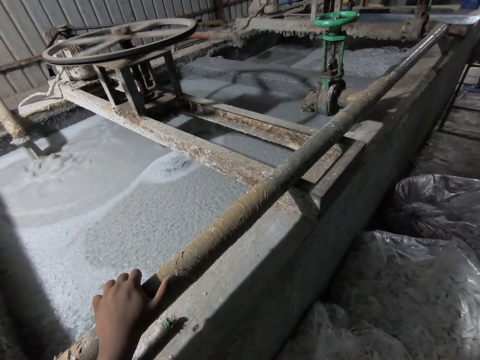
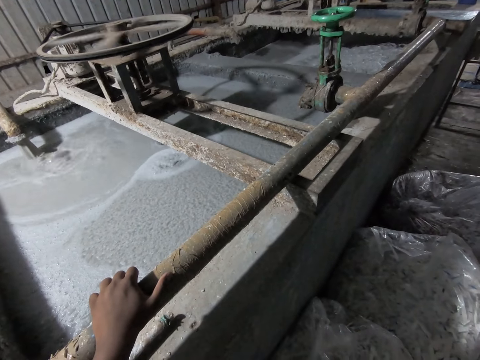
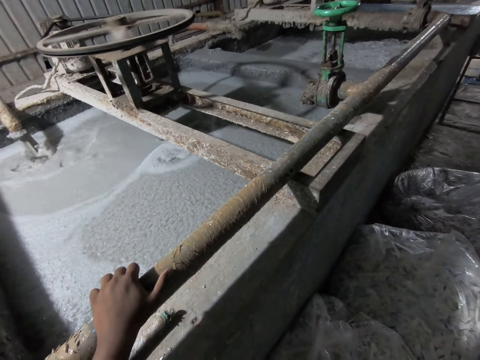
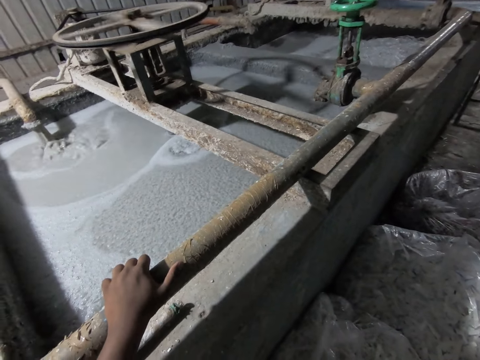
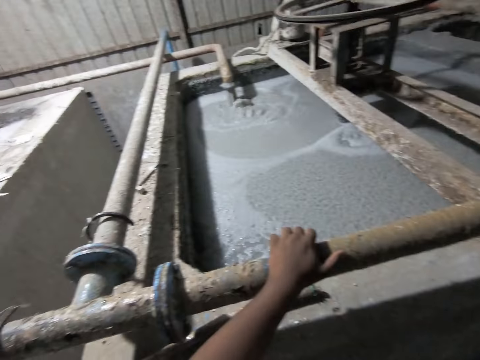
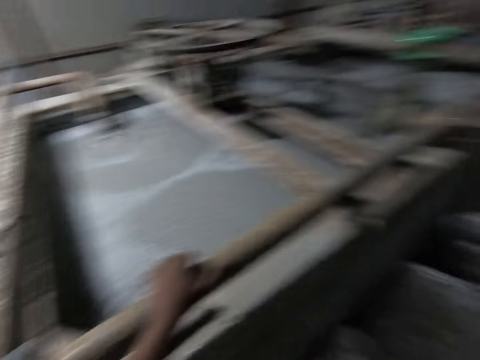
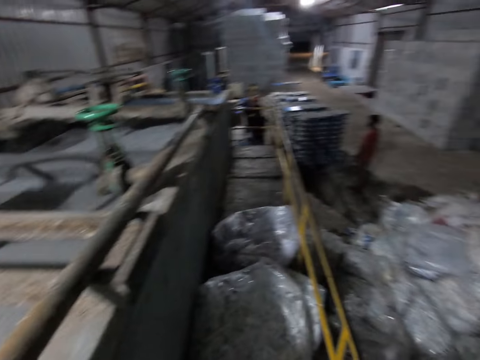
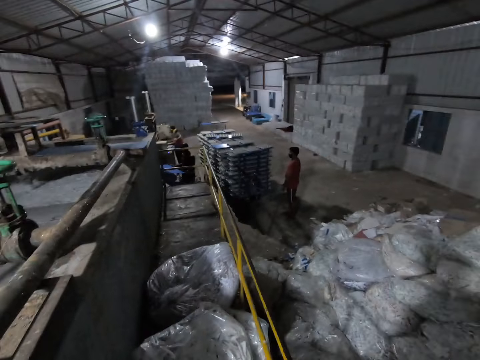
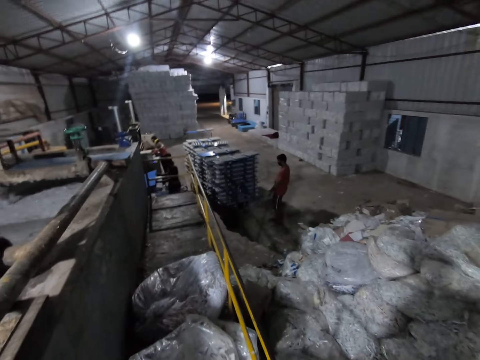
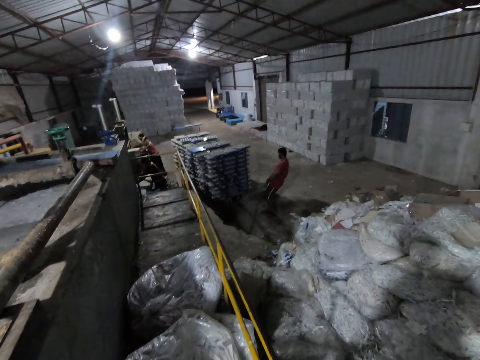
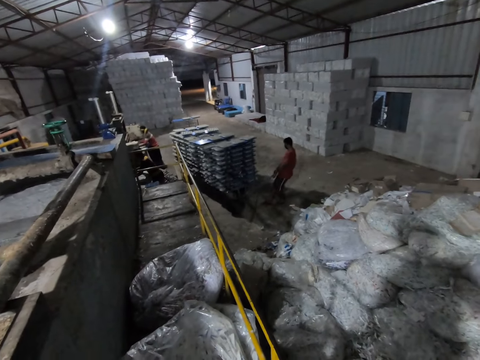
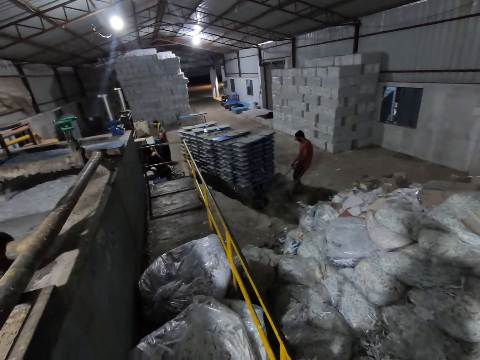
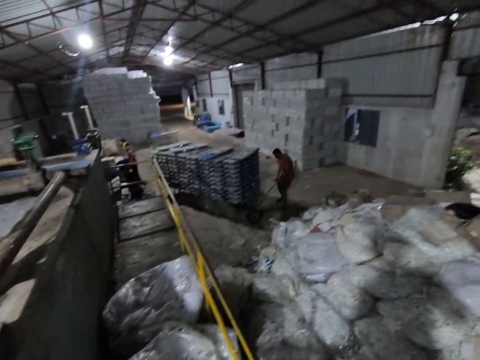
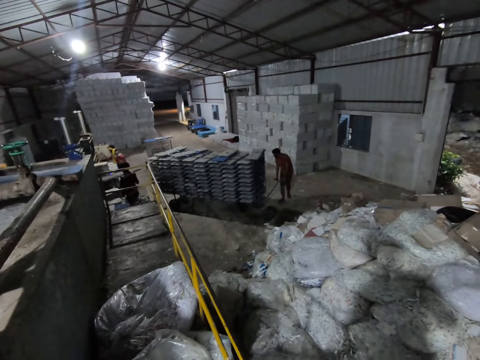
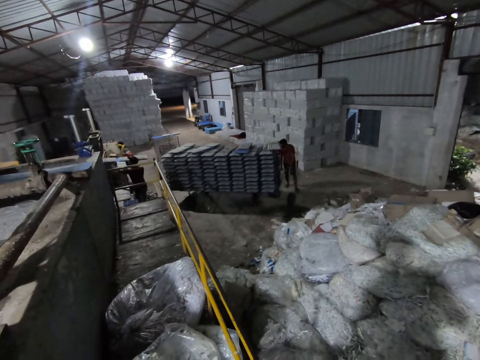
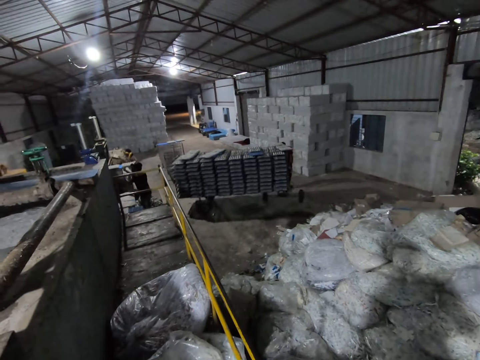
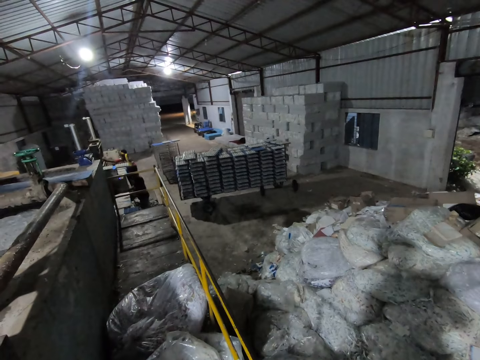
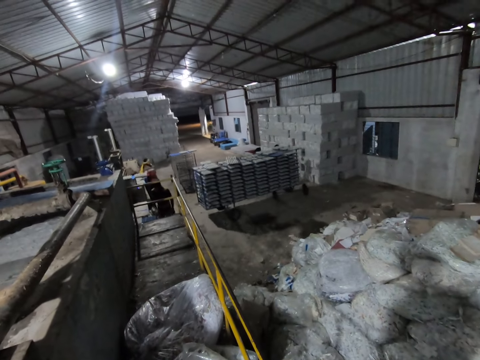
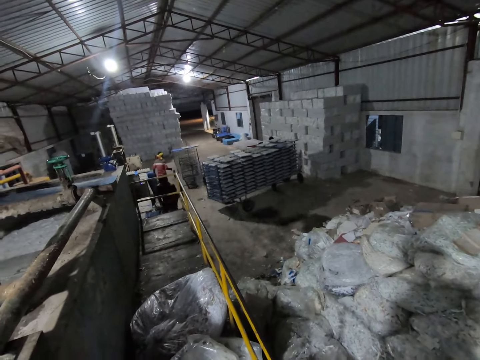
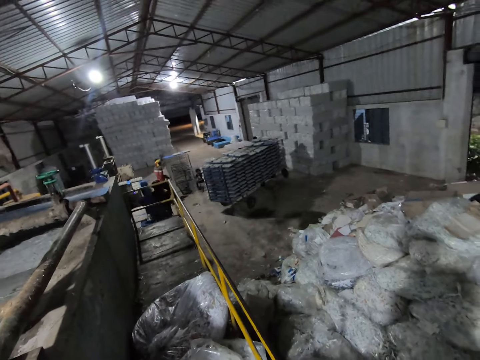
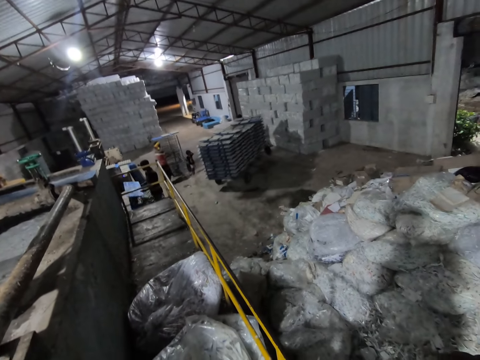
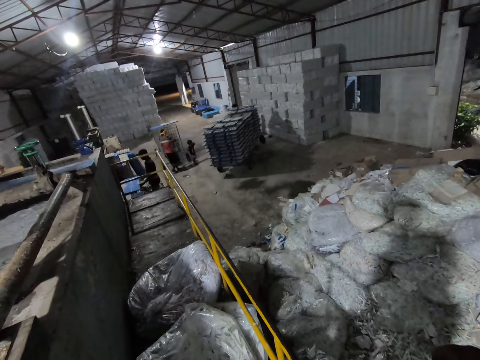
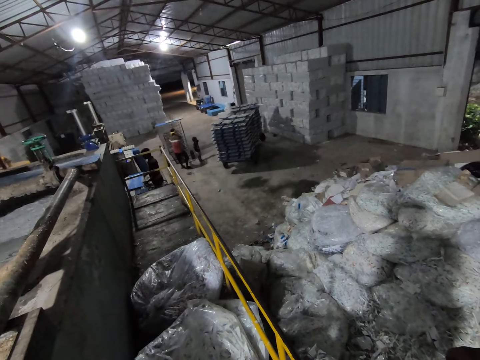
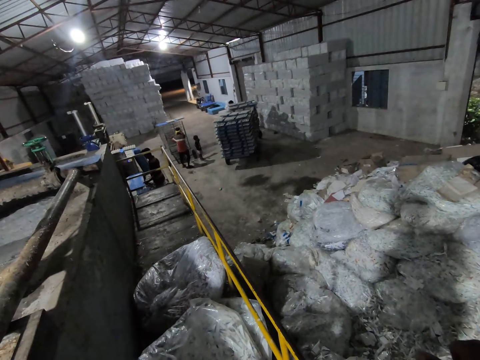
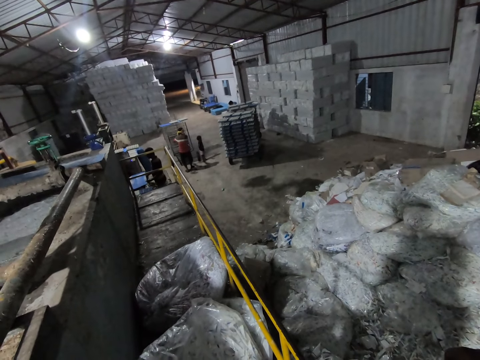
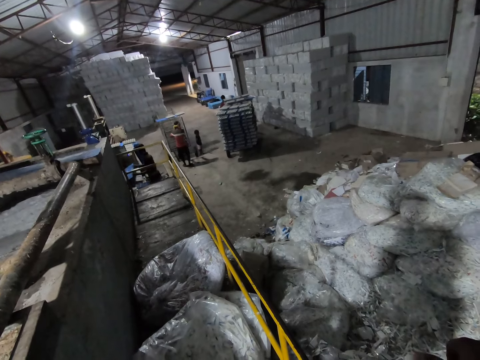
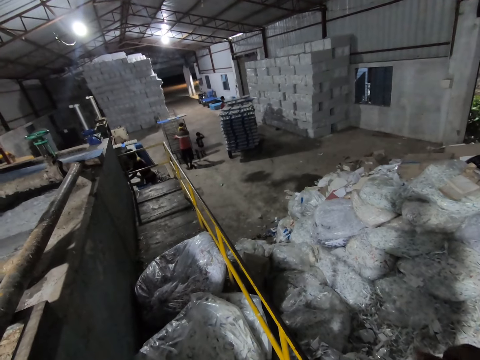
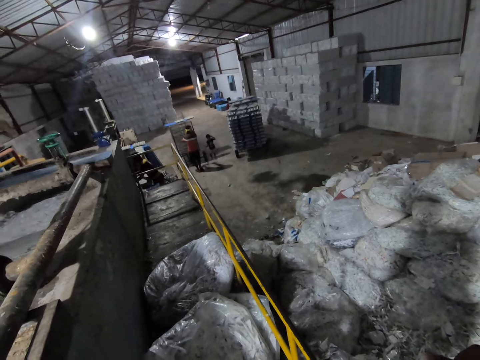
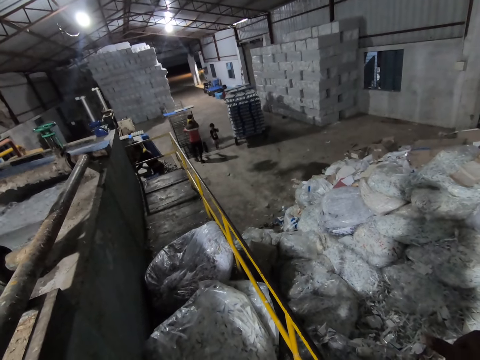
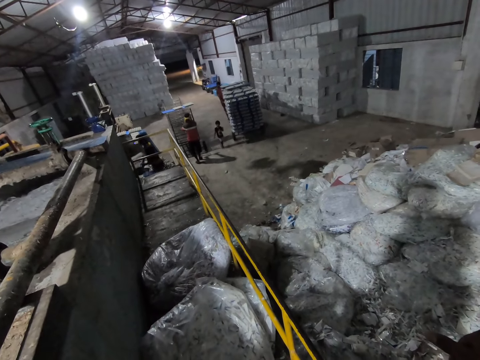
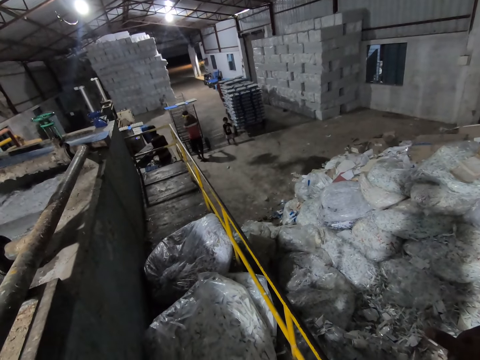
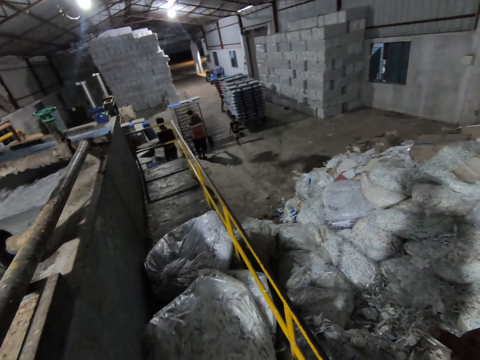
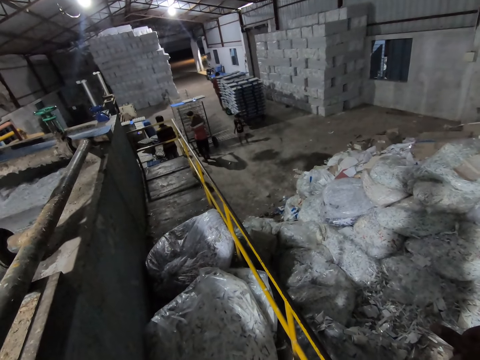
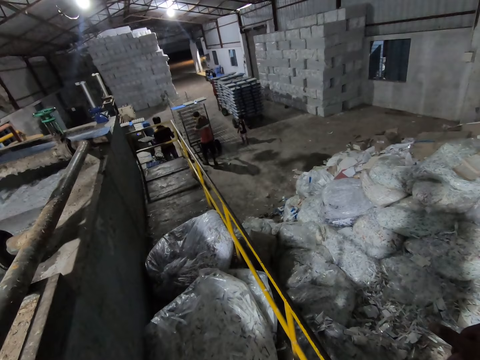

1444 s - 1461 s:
The camera wearer interacts with a man. Another man inserts a plastic board into the tray moulding machine with both hands. The first man moves the trolley away from the tray moulding machine with both hands. A third man removes a plastic board containing egg cartons from the tray moulding machine with both hands. The second man removes the plastic board containing egg cartons from the tray moulding machine with both hands, and places the plastic board containing egg cartons on top of the egg crate machine with both hands. The third man drops an egg carton on top of the egg crate machine with his right hand, and walks towards a trolley in the factory. The second man picks up a plastic board leaning against the tray moulding machine with both hands, and places the plastic board on the elevation close to the tray moulding machine with both hands. The third man pulls the trolley close to the tray moulding machine with both hands. The second man inserts the plastic board into the tray moulding machine with both hands, and removes the plastic board containing egg cartons from the tray moulding machine with both hands.

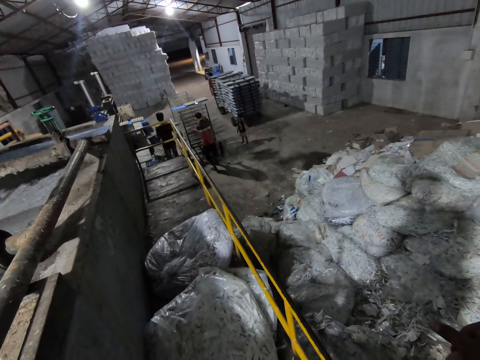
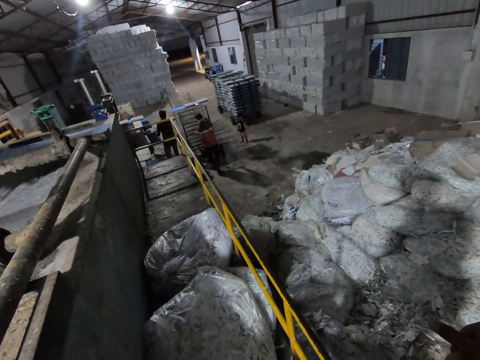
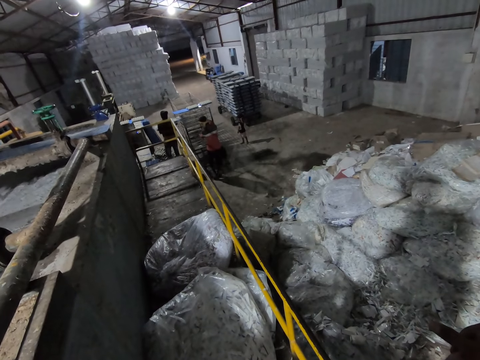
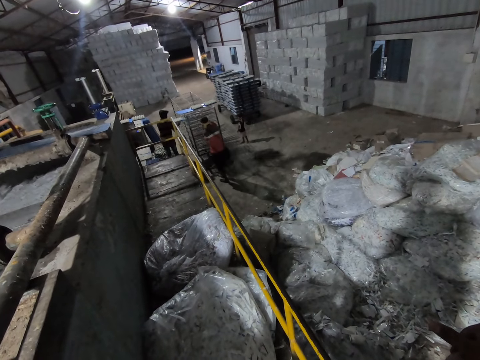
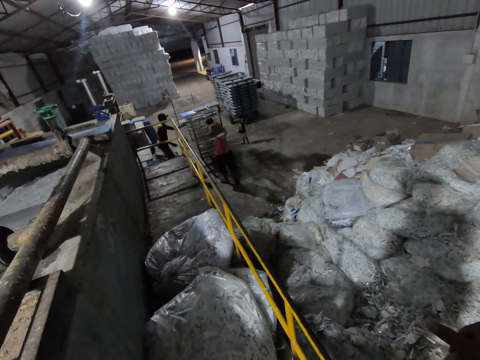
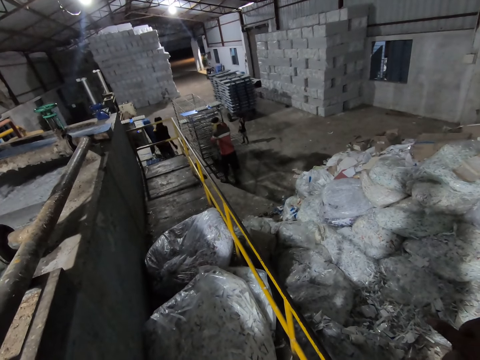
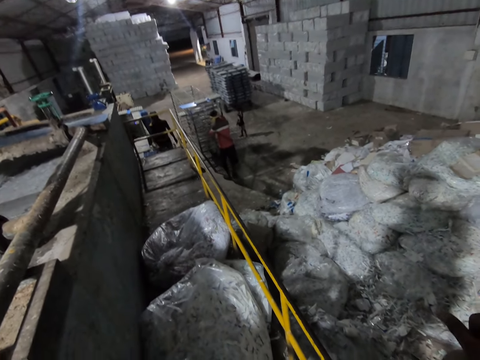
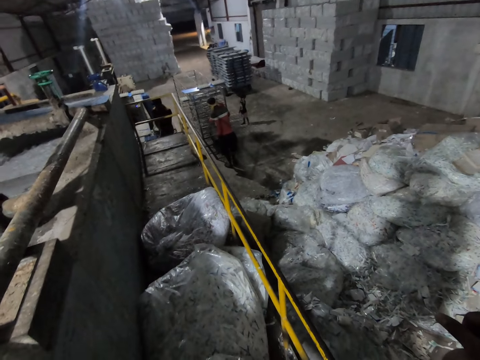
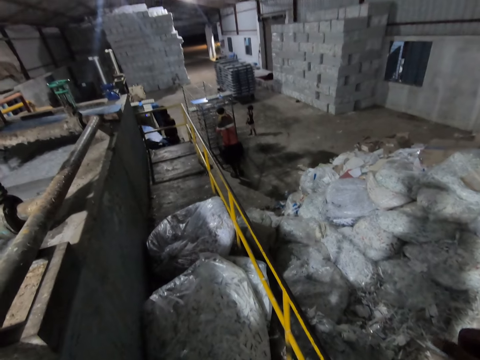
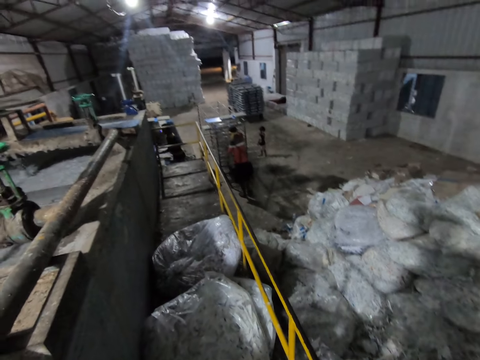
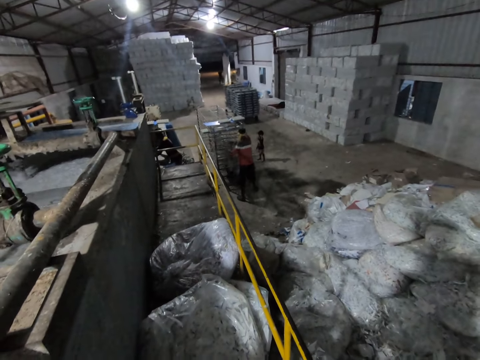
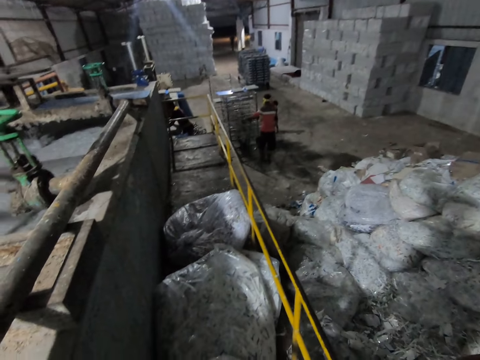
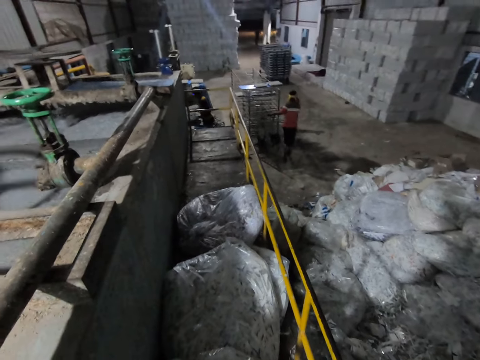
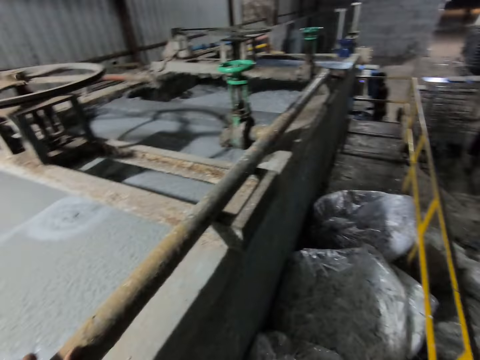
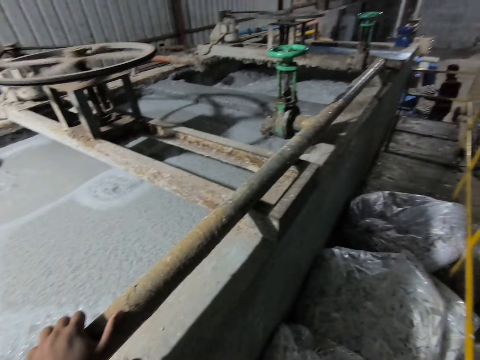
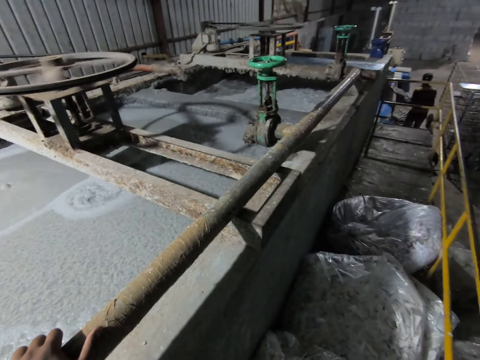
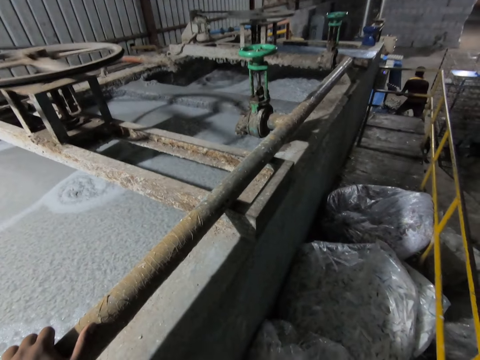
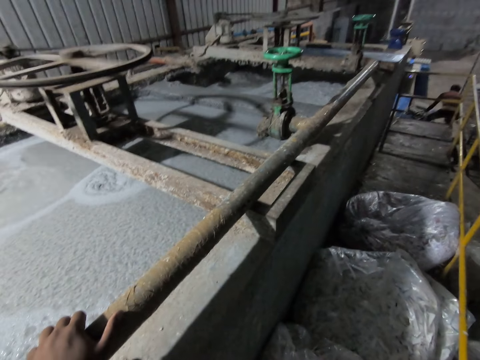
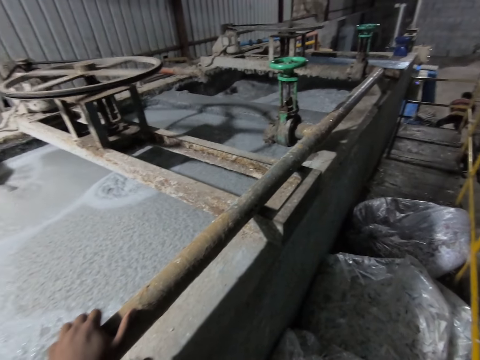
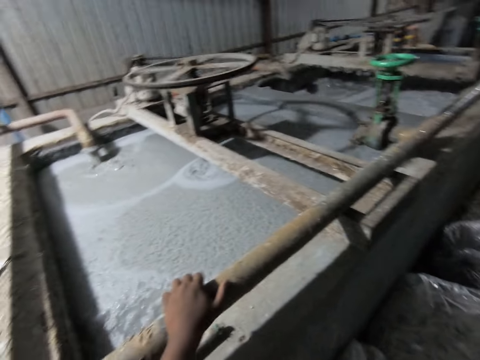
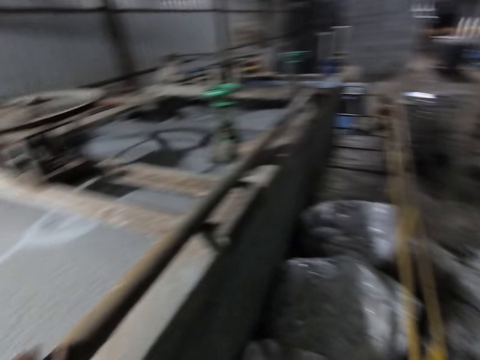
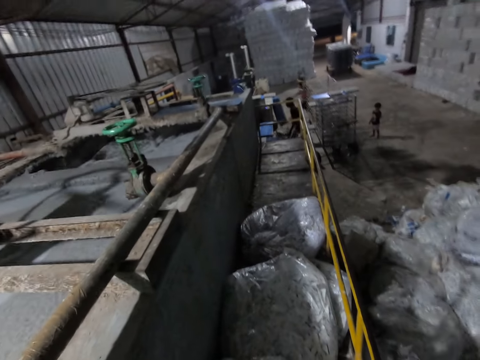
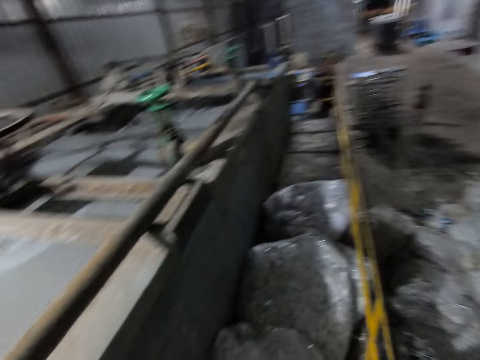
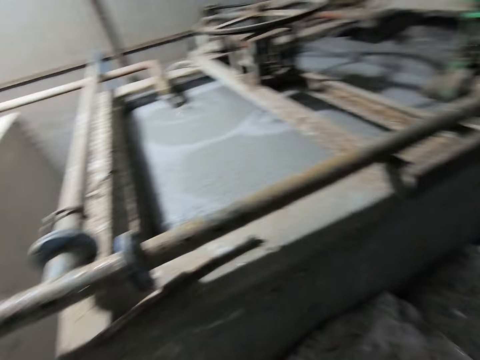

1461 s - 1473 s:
A man inserts the plastic board containing egg cartons into a trolley with both hands. The man picks up a plastic board leaning against the tray moulding machine with both hands, inserts the plastic board into the tray moulding machine with both hands, removes the plastic board containing egg cartons from the tray moulding machine with both hands, and inserts the plastic board containing egg cartons into the trolley with both hands.
